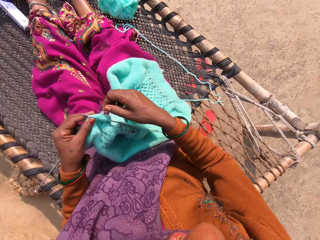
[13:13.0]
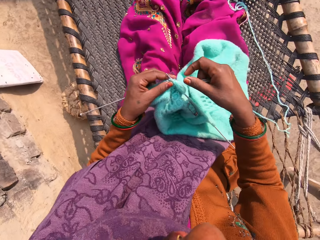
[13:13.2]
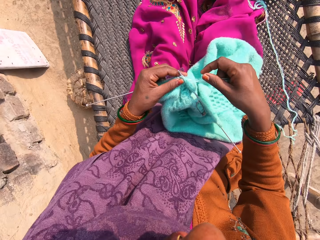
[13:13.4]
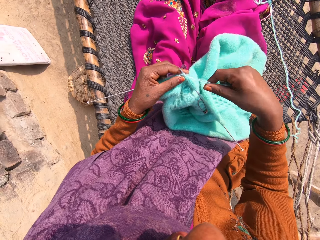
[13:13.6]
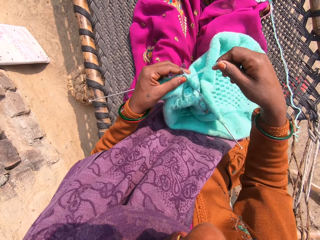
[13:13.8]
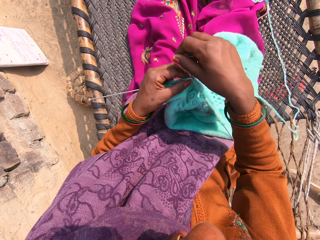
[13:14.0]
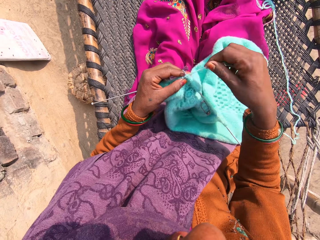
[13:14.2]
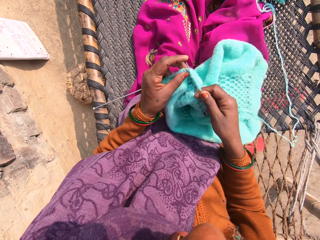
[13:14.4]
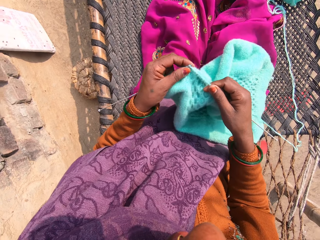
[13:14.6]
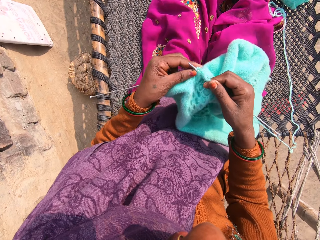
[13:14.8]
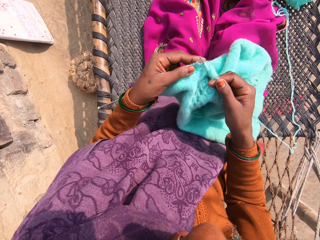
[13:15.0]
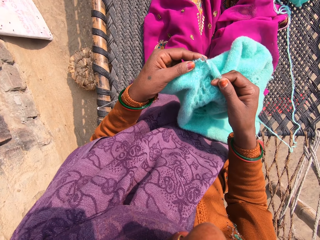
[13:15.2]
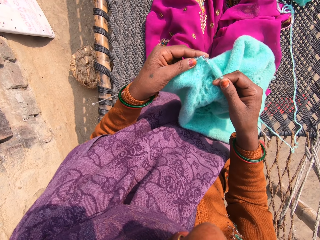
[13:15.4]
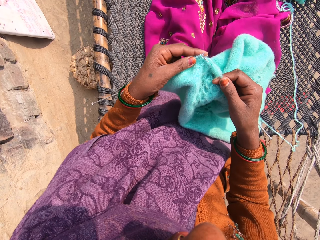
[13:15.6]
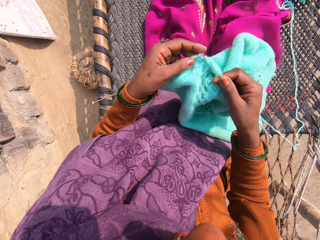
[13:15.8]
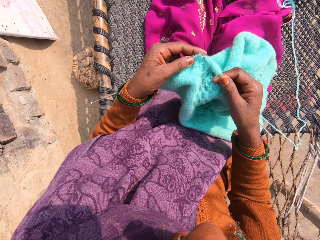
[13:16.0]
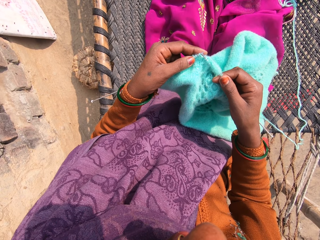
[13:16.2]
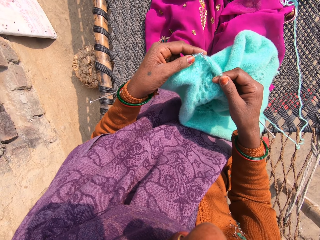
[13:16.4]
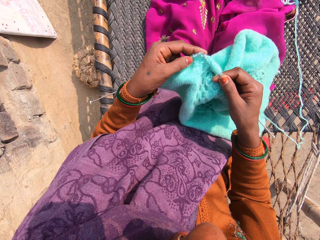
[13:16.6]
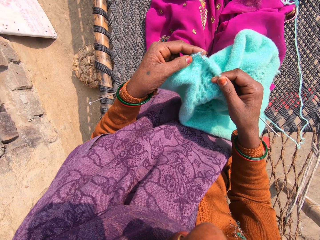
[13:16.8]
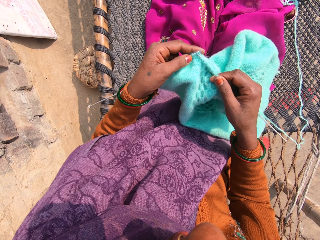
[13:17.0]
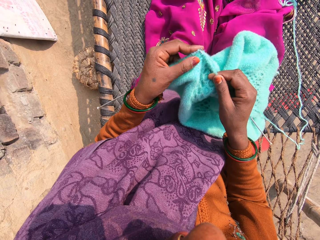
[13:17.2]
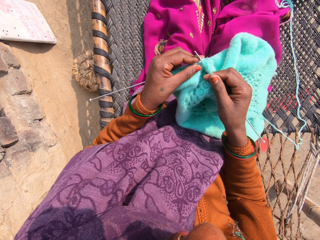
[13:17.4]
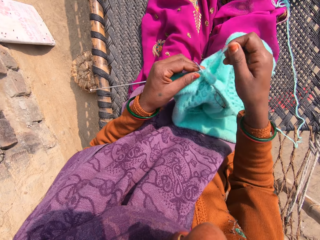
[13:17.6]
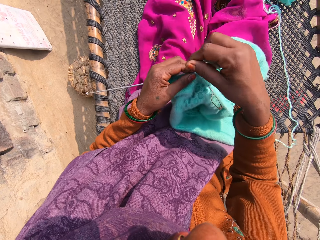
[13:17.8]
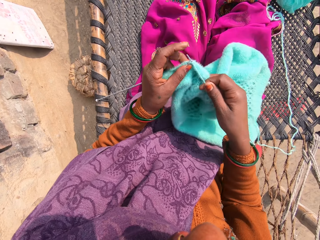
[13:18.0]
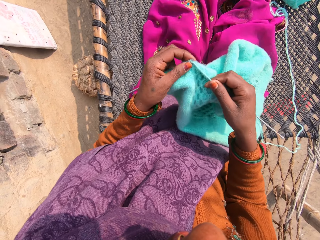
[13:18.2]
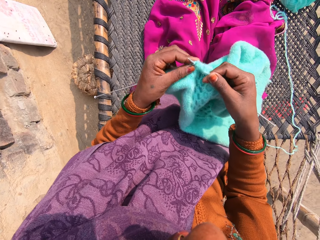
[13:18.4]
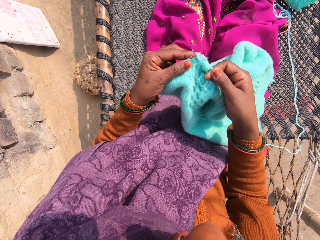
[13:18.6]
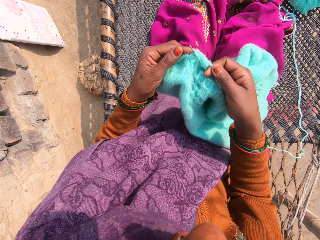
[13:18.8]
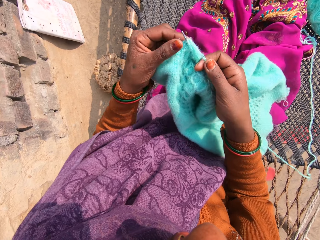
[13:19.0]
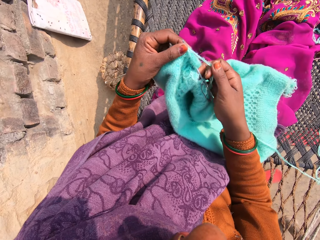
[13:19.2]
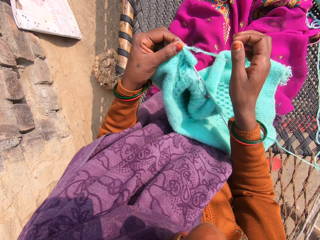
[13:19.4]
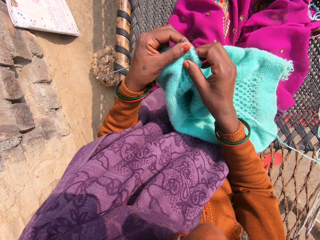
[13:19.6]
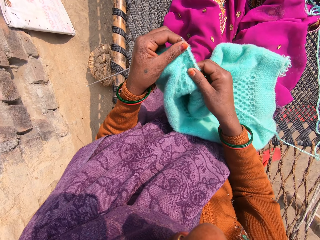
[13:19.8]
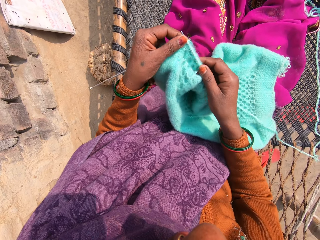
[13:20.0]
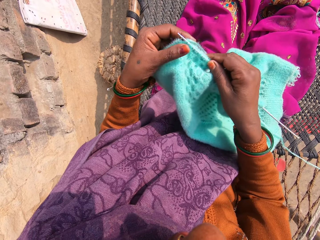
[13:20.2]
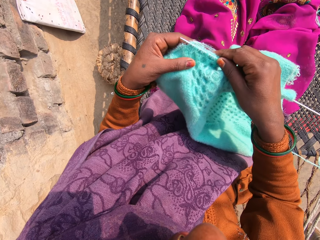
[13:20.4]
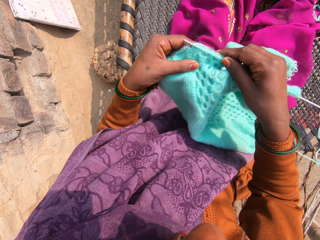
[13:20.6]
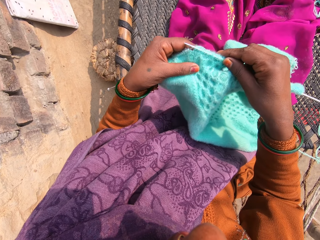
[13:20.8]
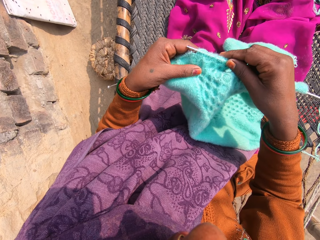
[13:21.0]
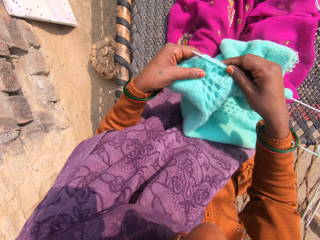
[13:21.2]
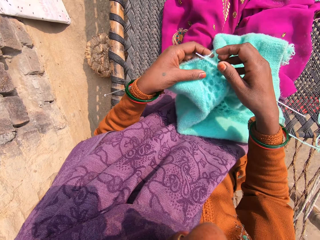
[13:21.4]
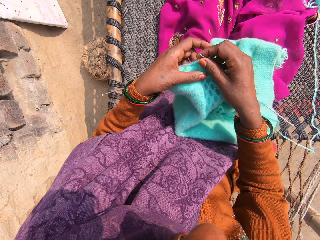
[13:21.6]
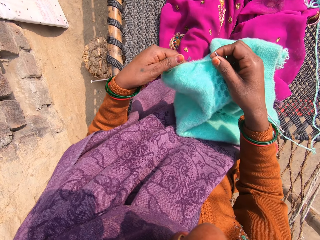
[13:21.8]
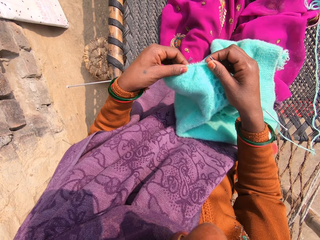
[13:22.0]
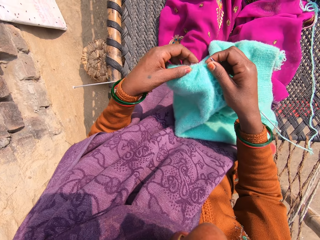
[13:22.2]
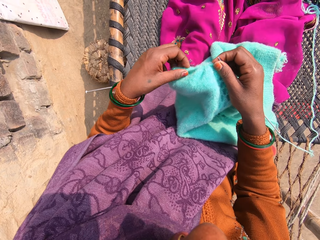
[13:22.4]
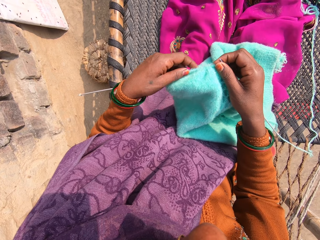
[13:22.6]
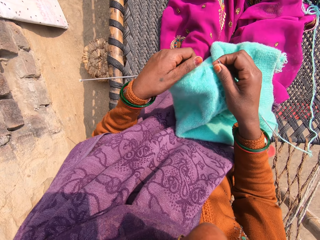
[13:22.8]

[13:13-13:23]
The camera wearer knits the yarn into a piece of garment with knitting pins. She adjusts the piece of garment with her hands.

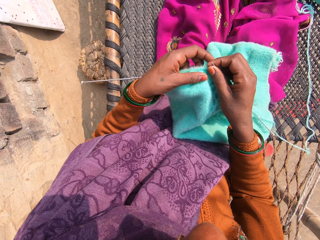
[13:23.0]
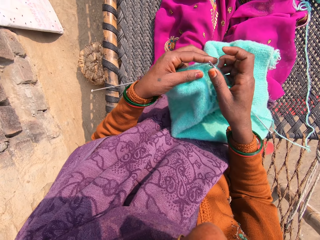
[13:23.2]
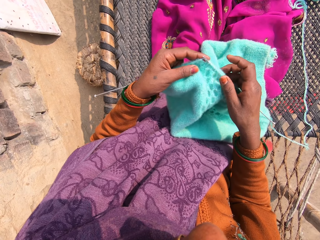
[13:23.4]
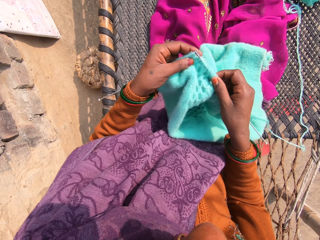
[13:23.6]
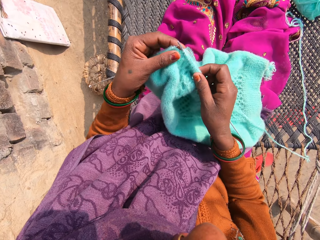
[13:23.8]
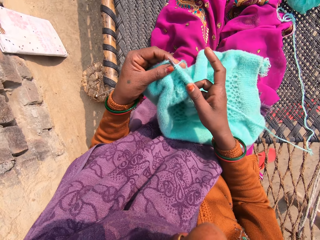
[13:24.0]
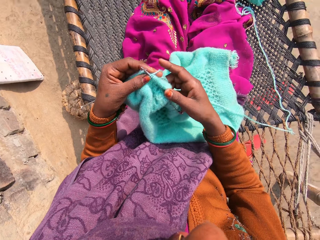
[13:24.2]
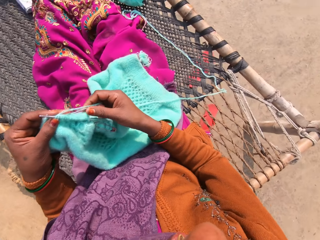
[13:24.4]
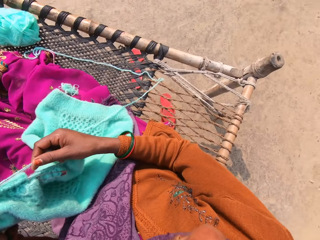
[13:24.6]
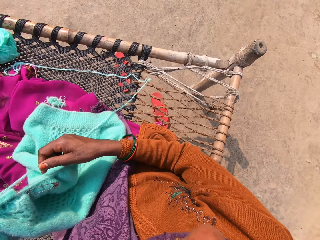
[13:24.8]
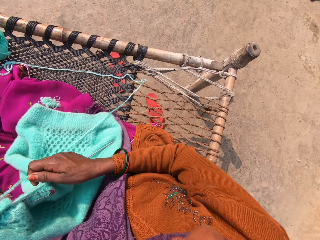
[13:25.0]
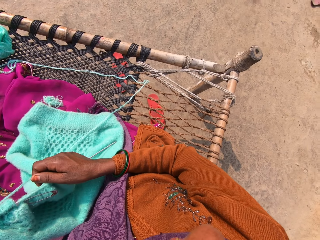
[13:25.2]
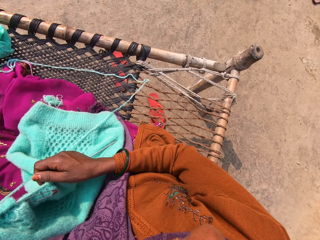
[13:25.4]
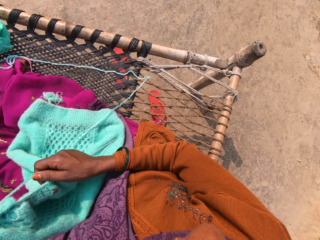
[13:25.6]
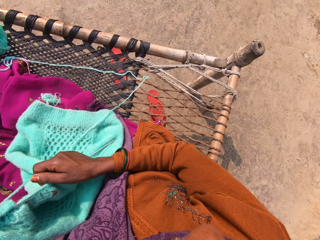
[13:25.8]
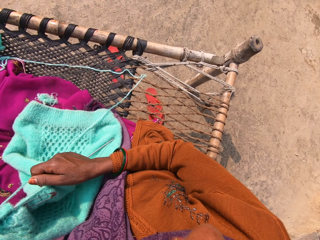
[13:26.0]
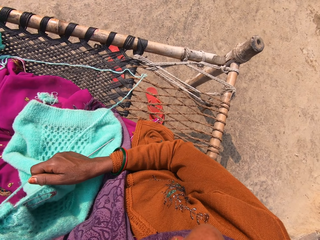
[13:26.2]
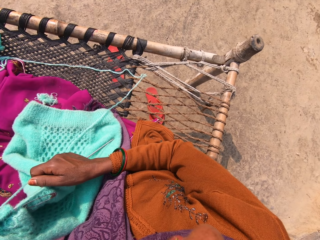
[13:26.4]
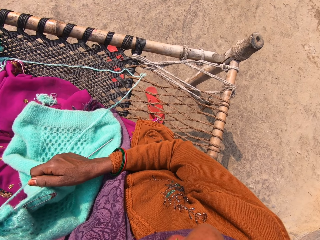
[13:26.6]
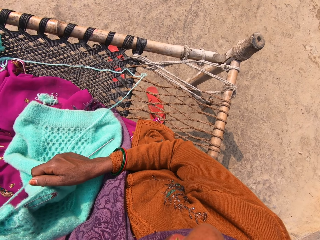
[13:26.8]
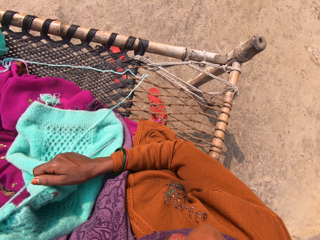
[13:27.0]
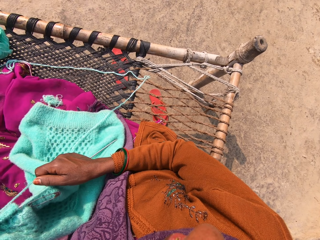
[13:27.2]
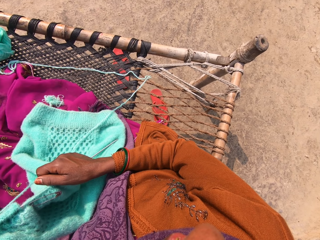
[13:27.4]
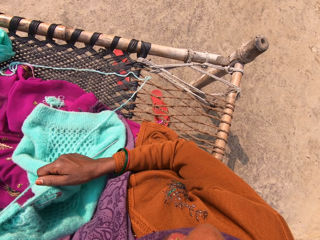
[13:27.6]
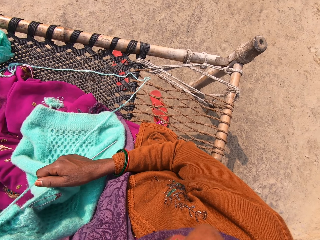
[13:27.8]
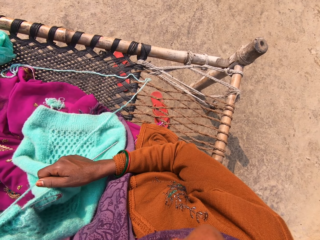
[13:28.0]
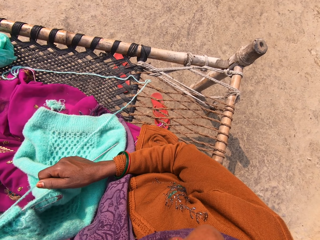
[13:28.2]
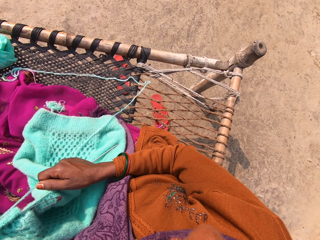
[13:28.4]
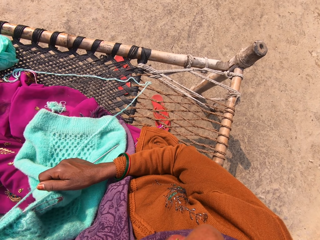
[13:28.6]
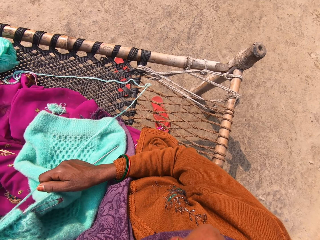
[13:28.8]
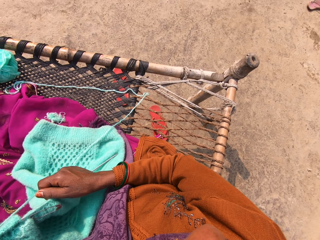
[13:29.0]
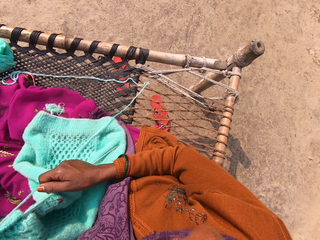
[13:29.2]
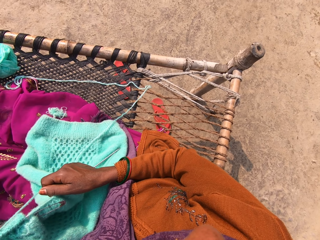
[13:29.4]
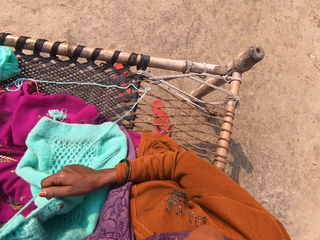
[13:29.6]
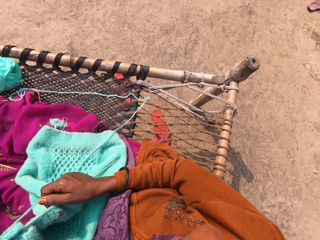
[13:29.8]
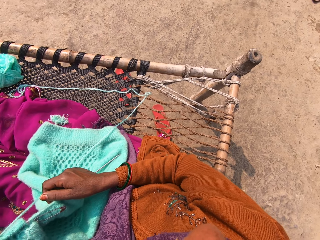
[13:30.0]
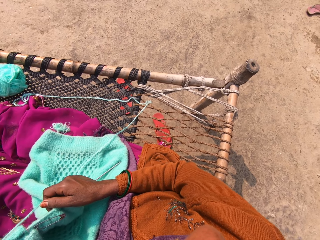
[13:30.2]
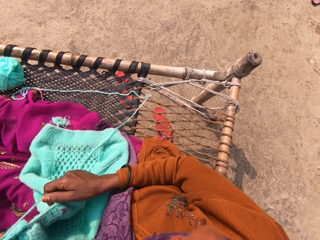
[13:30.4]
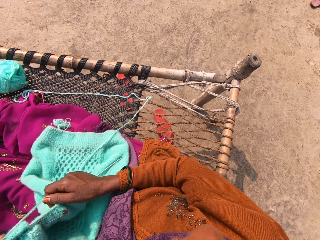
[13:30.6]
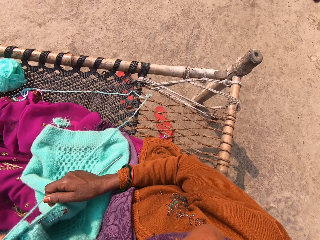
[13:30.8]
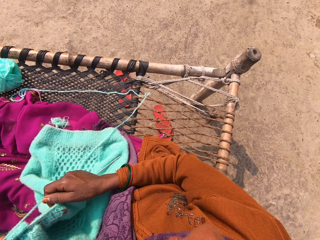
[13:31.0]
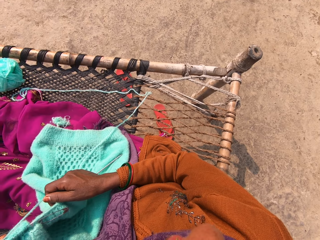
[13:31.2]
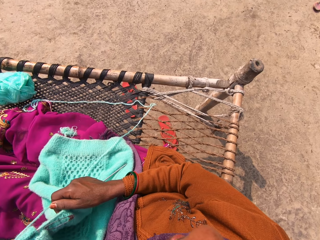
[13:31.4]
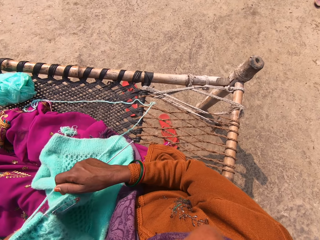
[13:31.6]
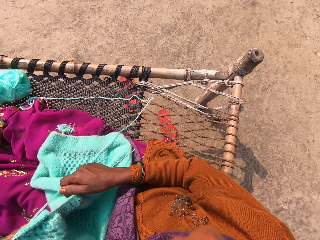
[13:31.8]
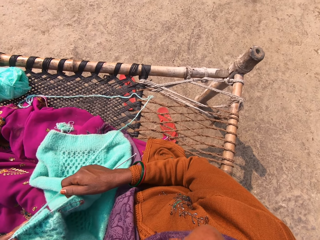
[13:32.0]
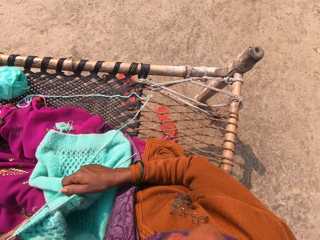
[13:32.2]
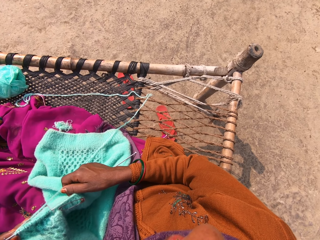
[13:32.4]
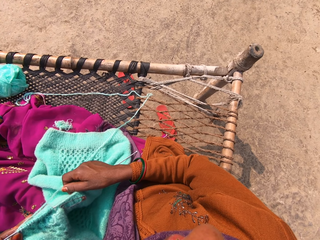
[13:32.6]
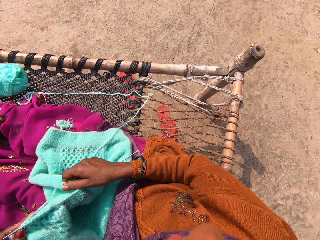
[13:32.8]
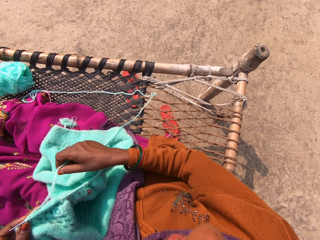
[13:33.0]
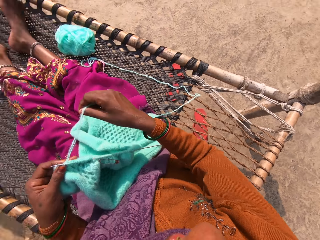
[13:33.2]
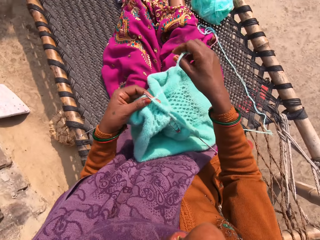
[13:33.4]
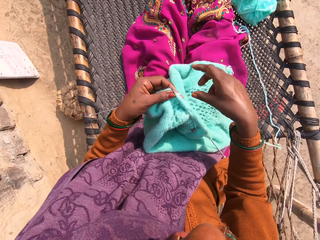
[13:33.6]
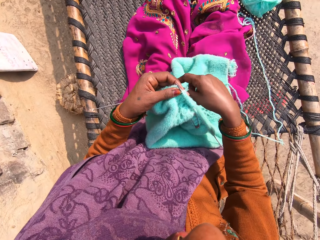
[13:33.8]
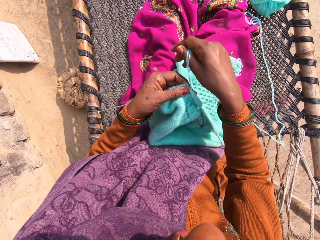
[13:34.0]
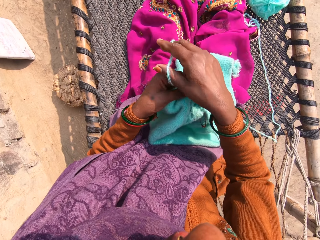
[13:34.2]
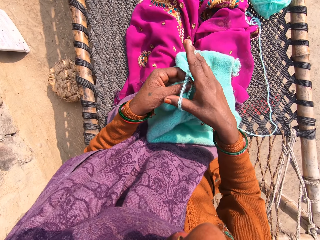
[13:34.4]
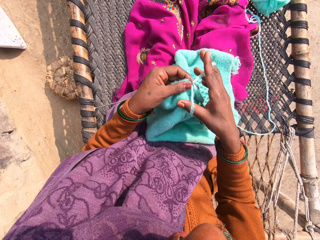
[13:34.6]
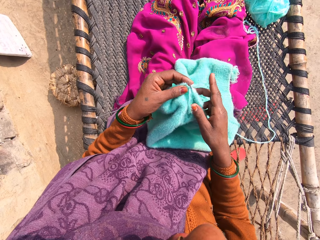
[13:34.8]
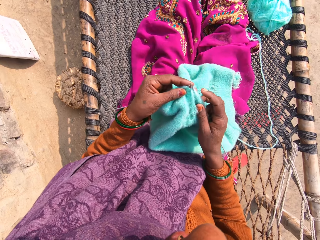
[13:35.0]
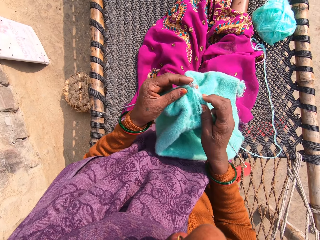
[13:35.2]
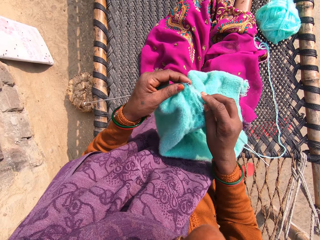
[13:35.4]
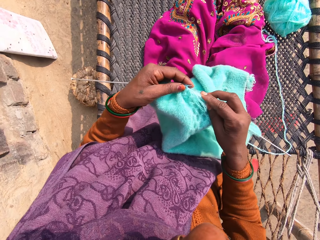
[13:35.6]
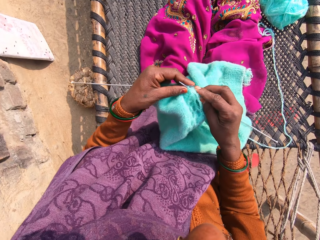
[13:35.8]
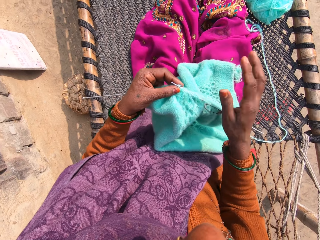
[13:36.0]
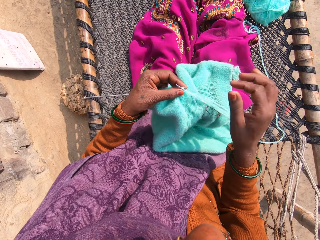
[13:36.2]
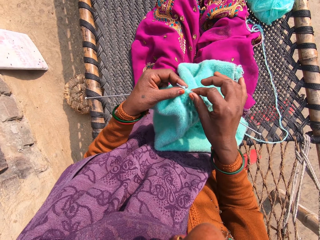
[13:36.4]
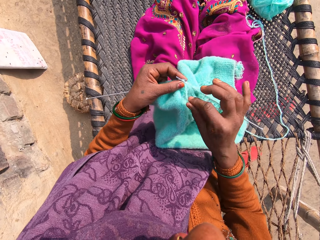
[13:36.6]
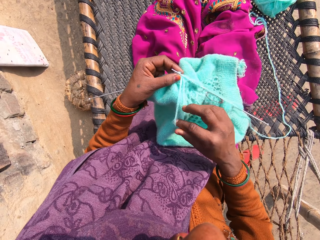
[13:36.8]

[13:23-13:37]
The camera wearer talks to someone. She talks with a child. She moves the yarn with her right hand. She knits a fabric with knitting needles.
